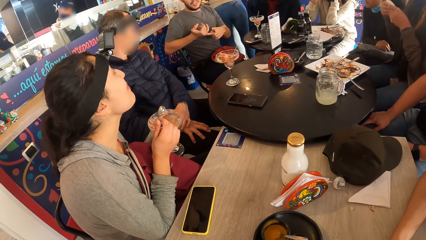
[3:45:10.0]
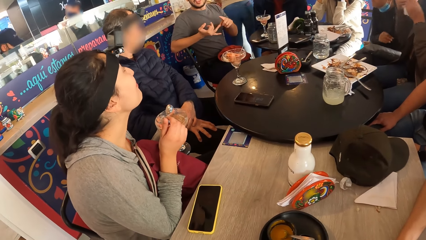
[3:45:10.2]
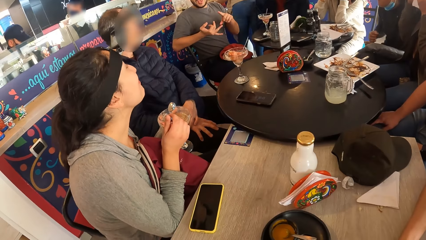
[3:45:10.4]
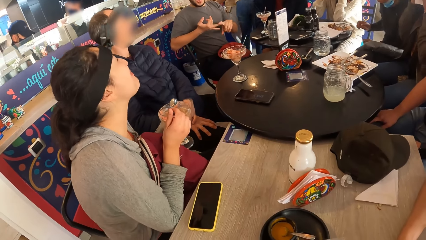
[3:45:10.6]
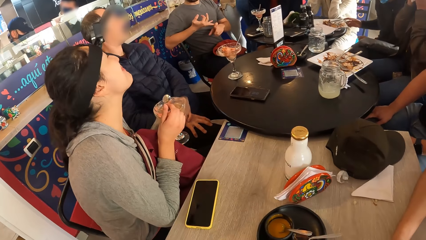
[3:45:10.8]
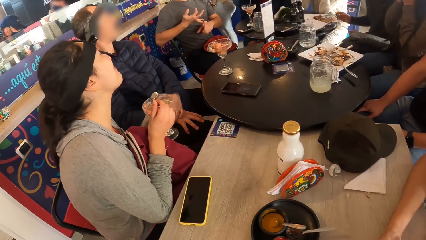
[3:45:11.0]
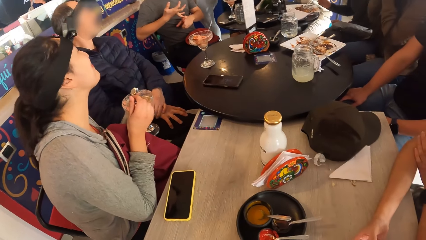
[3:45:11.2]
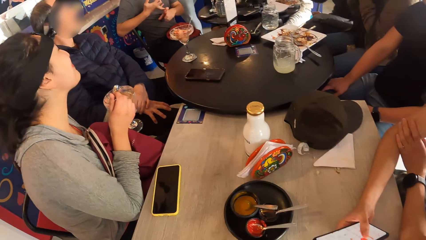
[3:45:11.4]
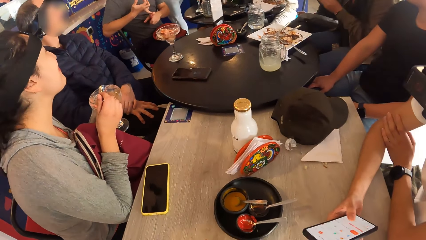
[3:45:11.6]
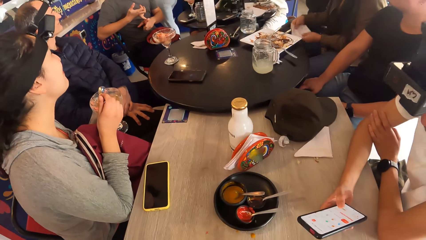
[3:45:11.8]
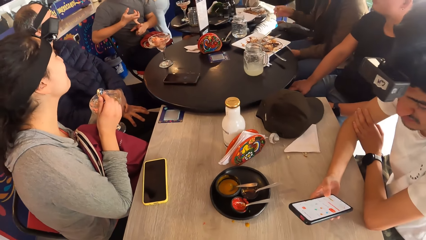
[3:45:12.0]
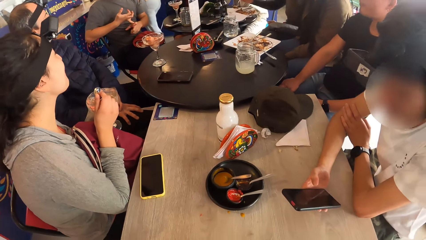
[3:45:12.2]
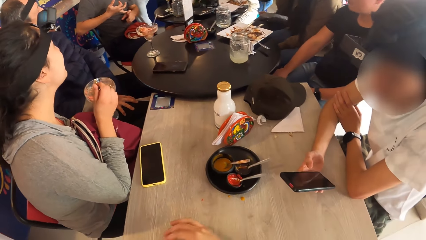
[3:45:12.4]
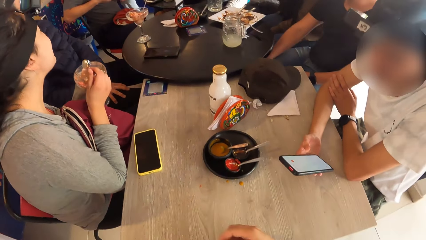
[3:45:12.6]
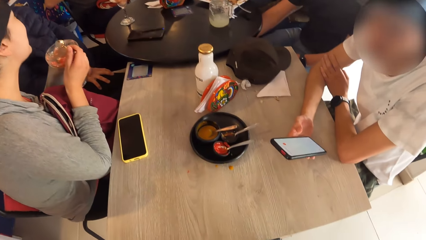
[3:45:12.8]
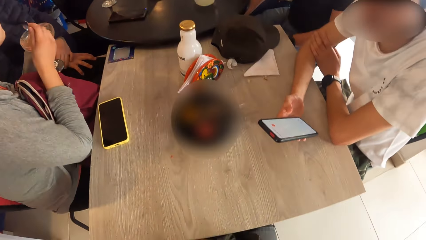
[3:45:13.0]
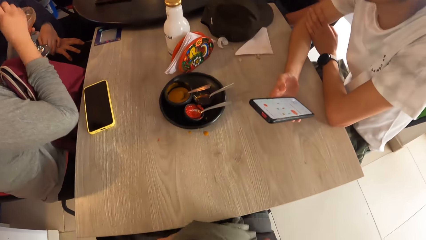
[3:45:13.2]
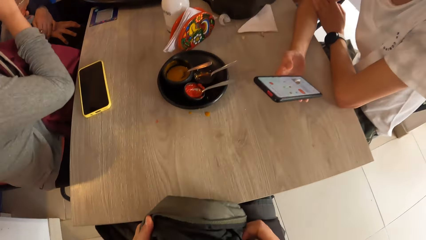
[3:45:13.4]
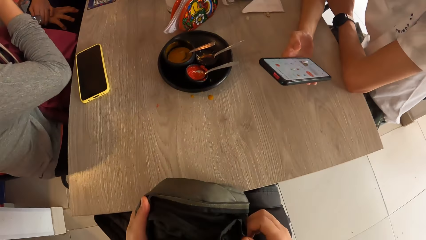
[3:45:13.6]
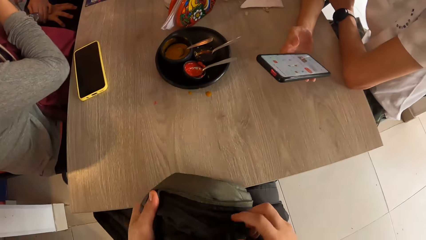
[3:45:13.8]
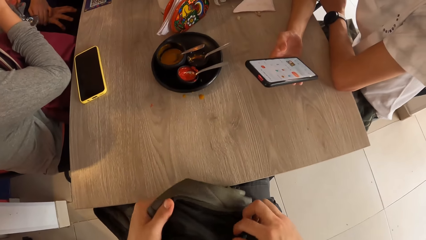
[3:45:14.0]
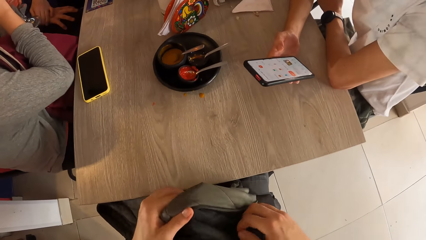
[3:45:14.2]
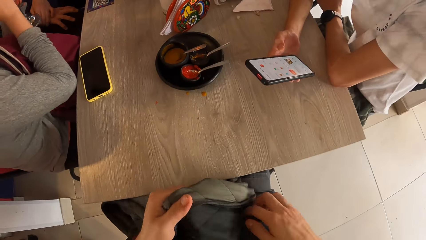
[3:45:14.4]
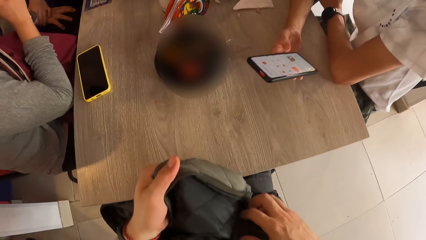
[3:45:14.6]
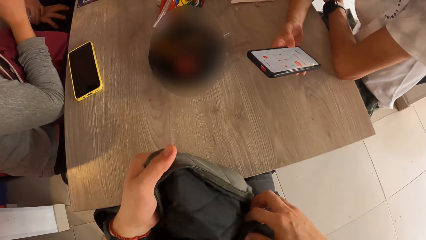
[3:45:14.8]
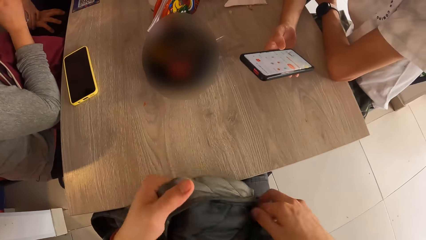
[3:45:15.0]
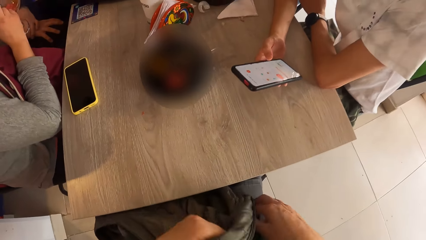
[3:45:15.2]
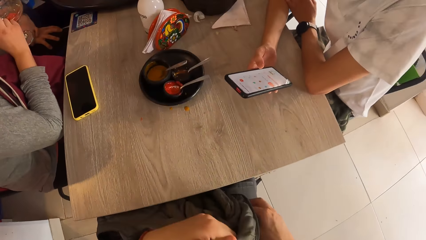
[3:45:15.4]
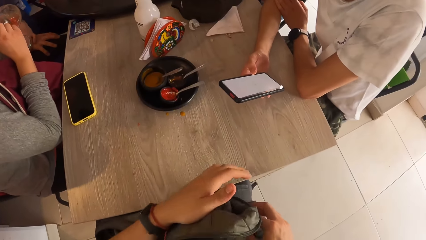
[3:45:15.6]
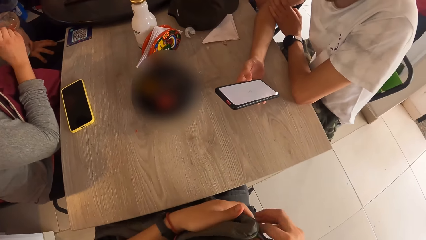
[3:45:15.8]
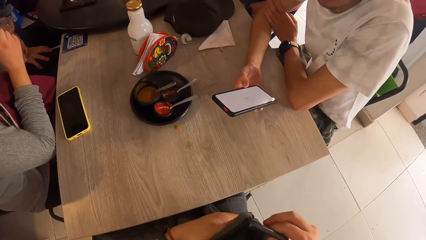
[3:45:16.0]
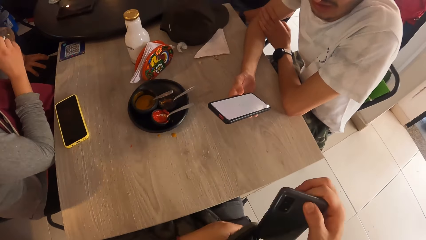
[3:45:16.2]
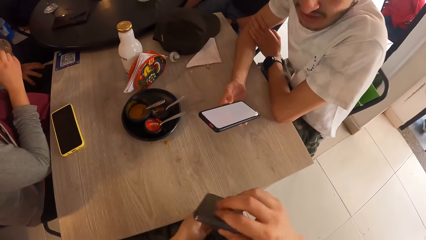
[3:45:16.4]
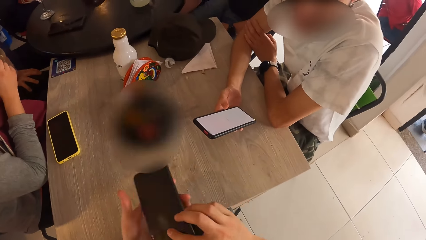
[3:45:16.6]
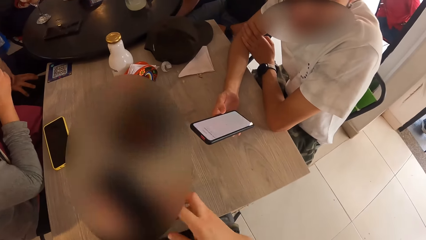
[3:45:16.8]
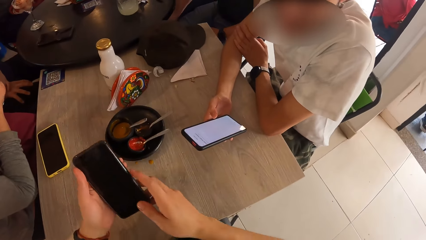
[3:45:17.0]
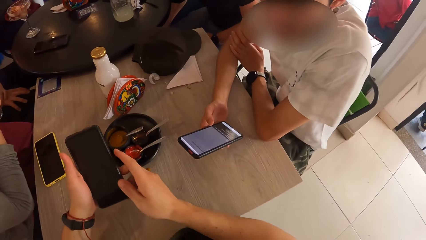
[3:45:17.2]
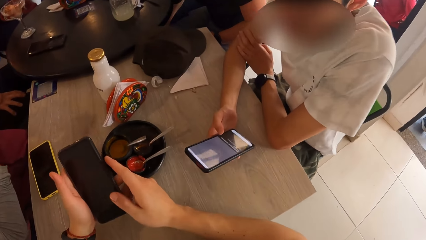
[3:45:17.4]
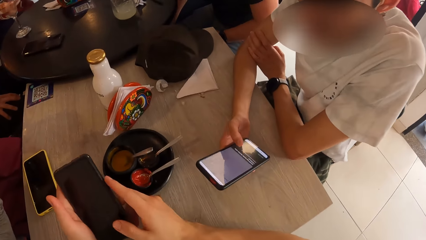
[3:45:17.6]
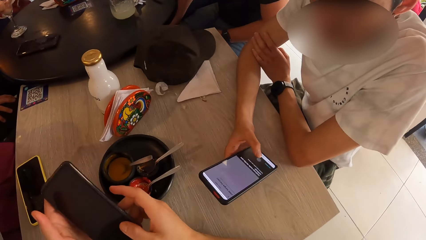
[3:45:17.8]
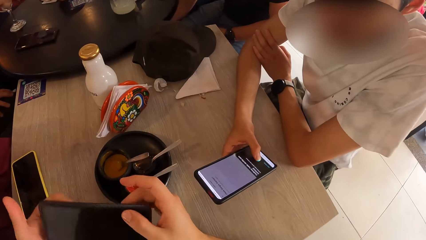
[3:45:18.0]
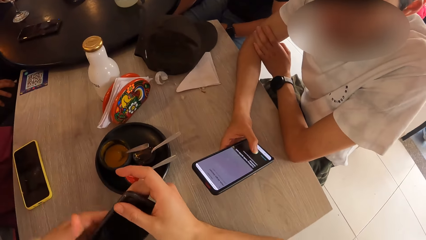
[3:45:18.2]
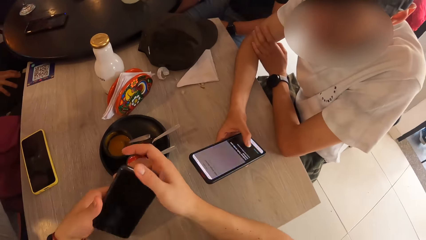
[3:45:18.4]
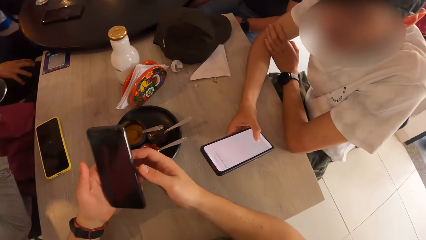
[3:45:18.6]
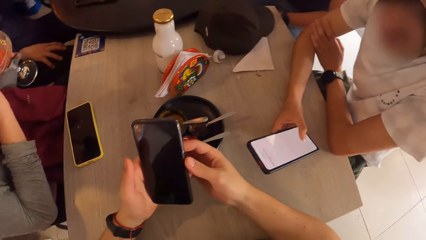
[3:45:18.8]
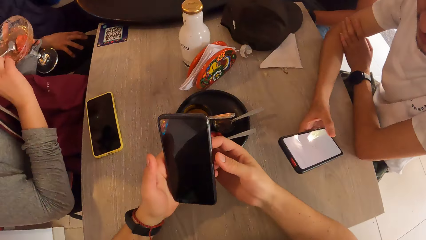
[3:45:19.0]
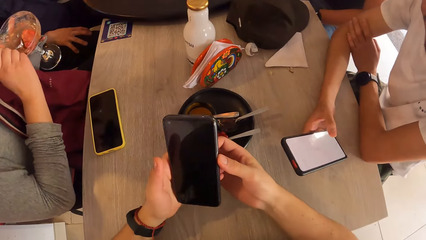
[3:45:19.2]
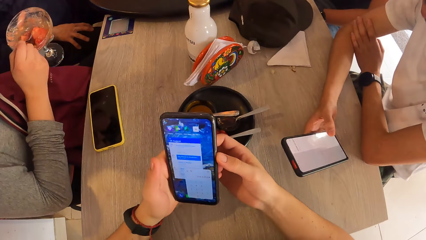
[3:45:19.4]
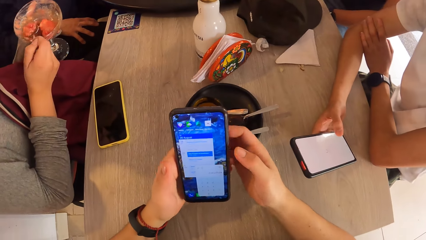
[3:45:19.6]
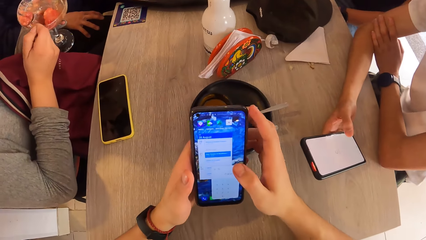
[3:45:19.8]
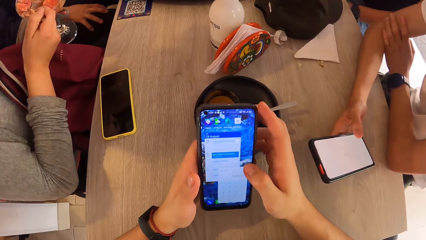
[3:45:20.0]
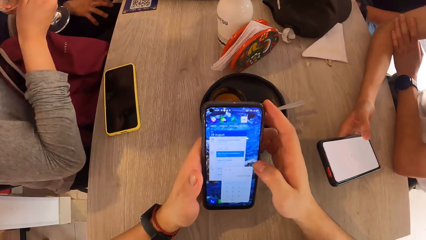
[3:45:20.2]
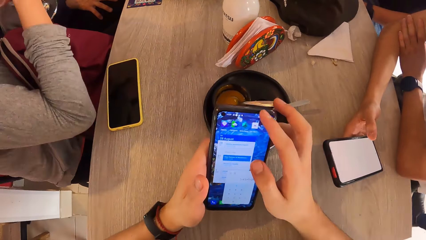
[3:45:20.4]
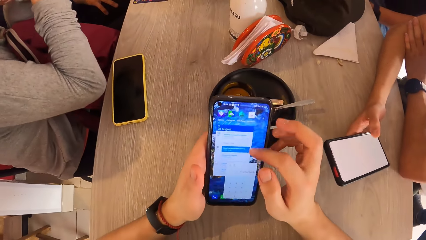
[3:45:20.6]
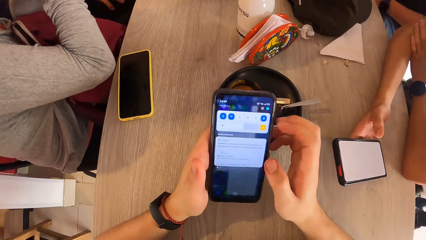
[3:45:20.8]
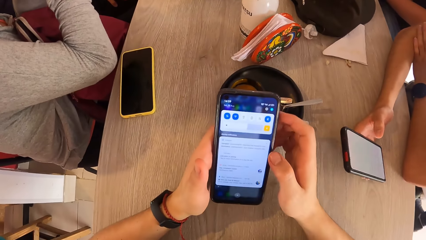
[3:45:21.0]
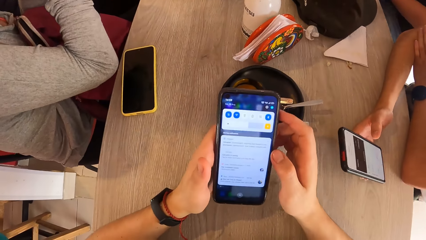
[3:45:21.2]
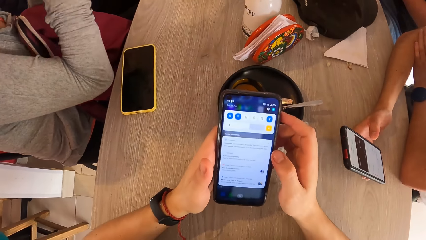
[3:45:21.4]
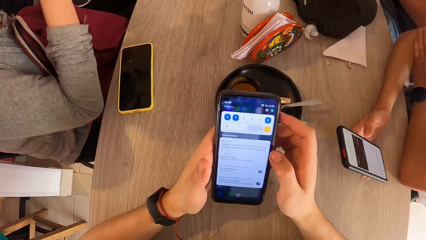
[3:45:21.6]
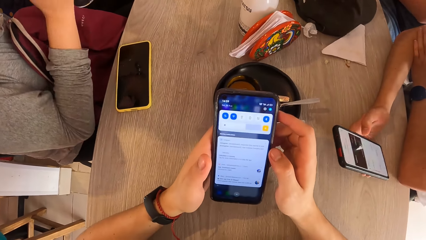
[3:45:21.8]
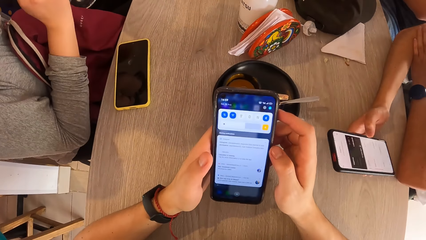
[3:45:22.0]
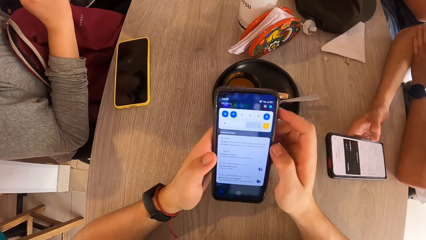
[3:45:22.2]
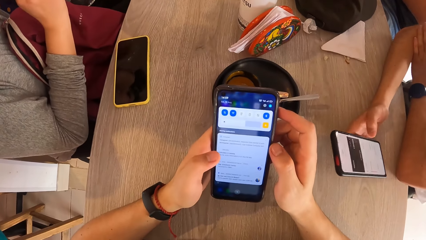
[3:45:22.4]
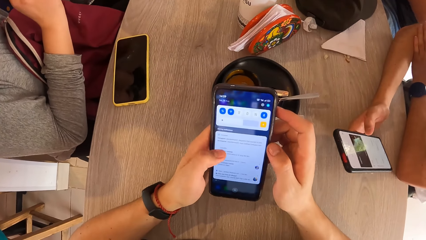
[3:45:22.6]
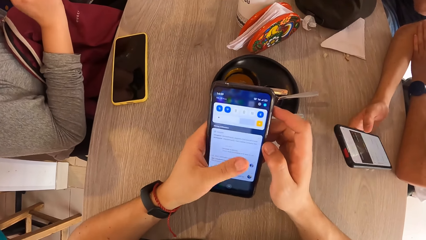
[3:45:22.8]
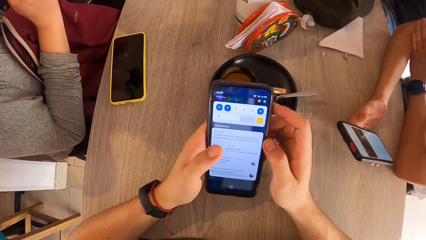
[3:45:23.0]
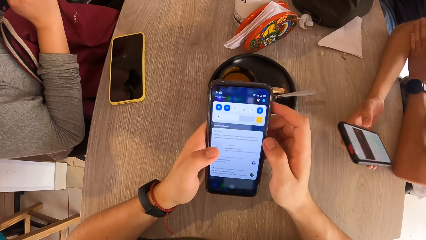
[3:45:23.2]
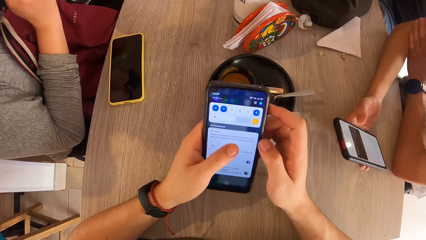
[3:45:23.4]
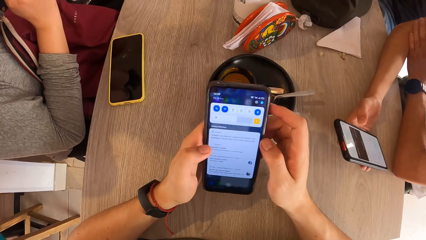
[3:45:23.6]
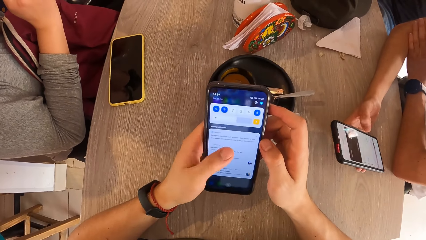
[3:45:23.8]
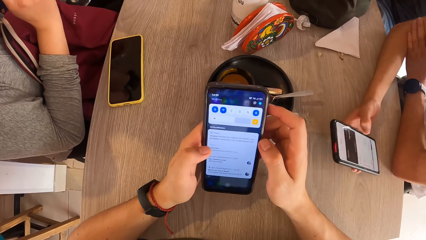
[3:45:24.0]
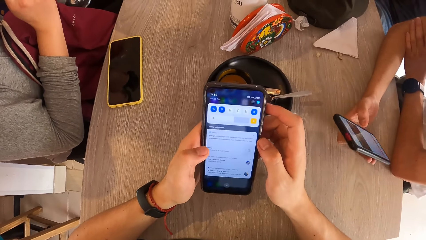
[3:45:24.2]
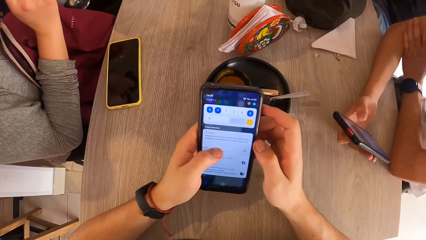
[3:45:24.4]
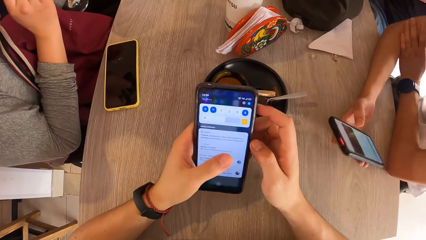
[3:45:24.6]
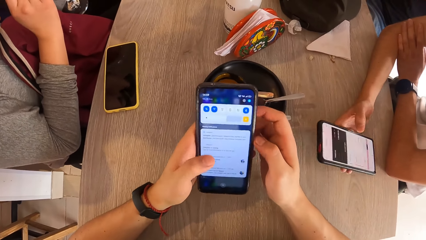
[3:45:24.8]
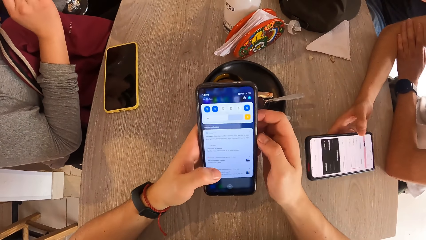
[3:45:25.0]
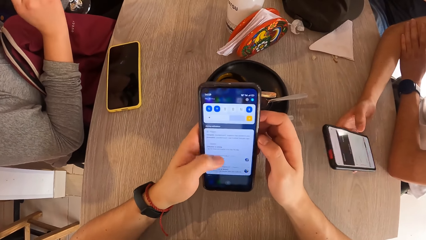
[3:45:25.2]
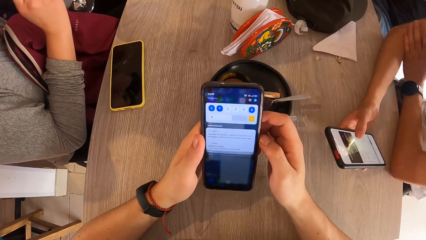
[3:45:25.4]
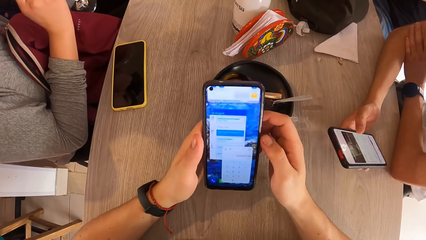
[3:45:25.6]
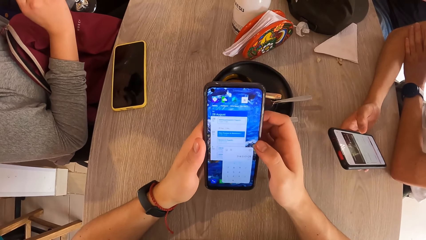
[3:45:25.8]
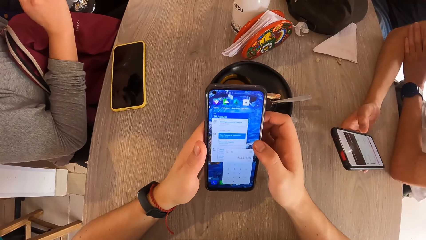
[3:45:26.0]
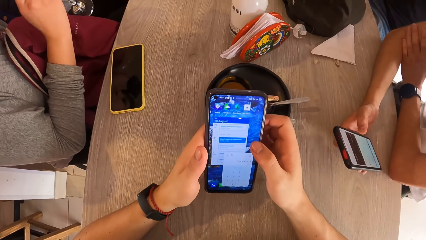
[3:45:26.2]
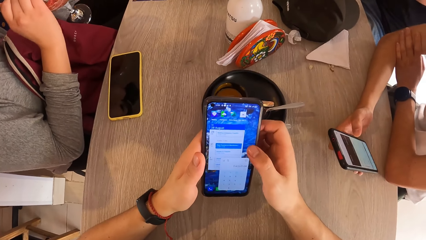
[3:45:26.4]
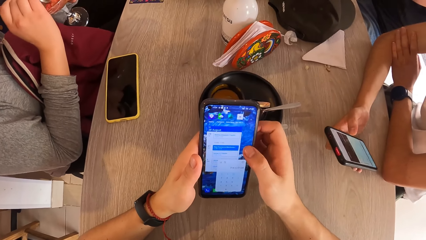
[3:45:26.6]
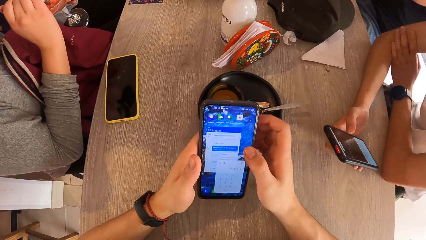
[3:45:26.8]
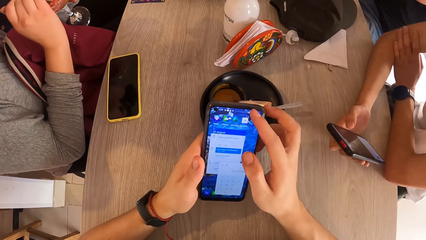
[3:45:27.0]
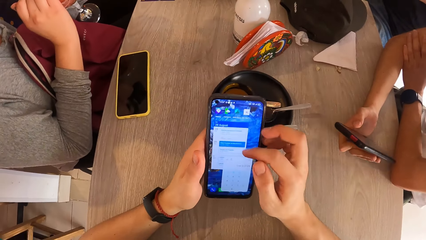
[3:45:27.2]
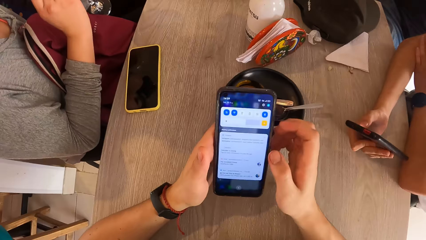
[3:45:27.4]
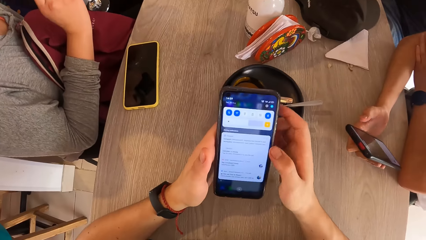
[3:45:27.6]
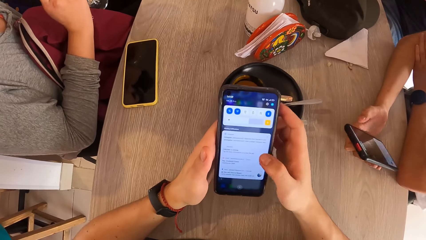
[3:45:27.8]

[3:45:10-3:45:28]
The camera wearer turns towards the man. The man presses the phone with his right hand. The camera wearer inspects the jacket. He holds the jacket with both hands. He takes a phone or cellphone from the purse with his right hand. He moves the purse from his right hand to his left hand. He stares at the cellphone. He operates the phone with both hands. He opens the cellphone and scrolls the cellphone.
